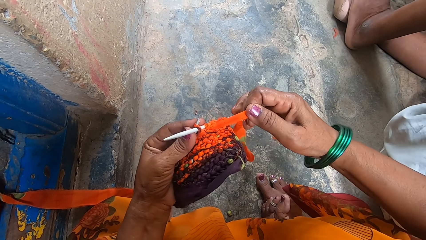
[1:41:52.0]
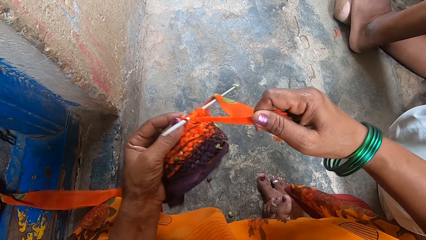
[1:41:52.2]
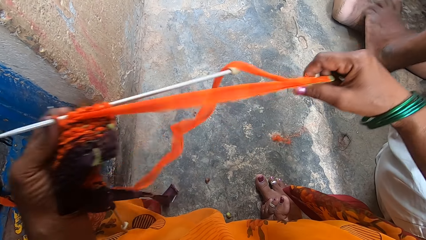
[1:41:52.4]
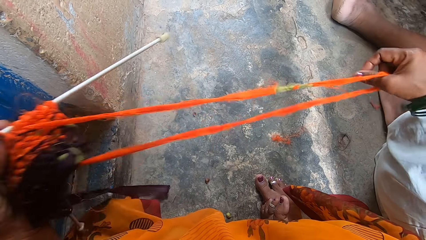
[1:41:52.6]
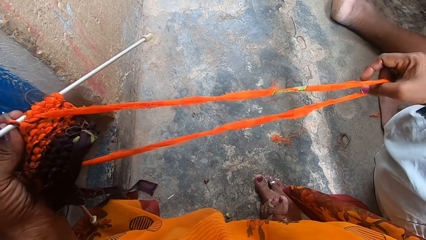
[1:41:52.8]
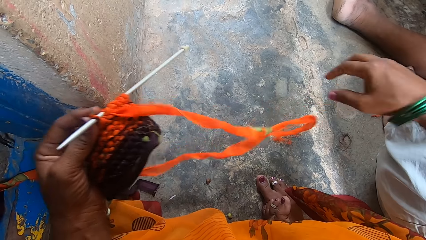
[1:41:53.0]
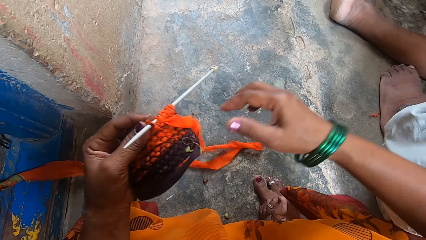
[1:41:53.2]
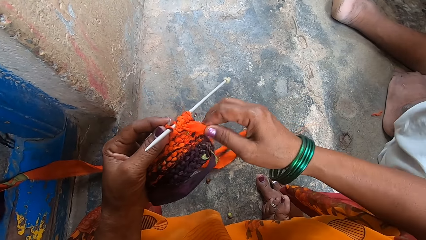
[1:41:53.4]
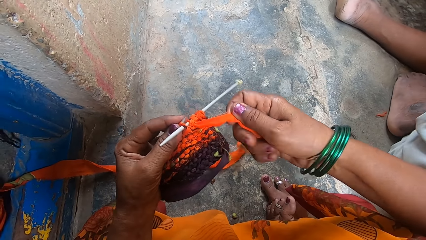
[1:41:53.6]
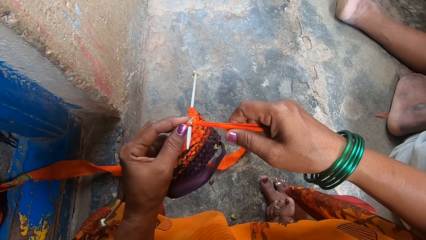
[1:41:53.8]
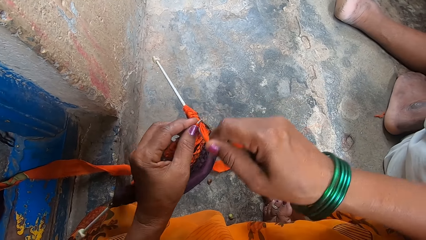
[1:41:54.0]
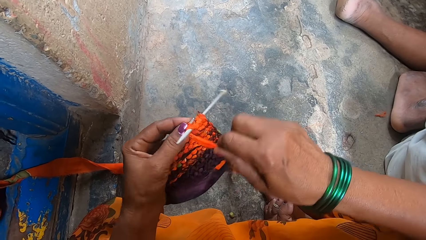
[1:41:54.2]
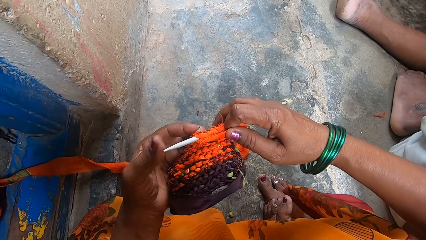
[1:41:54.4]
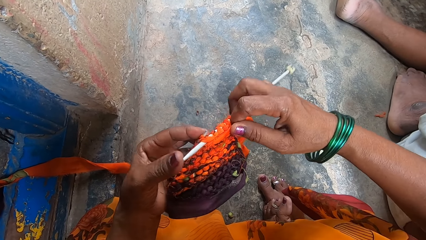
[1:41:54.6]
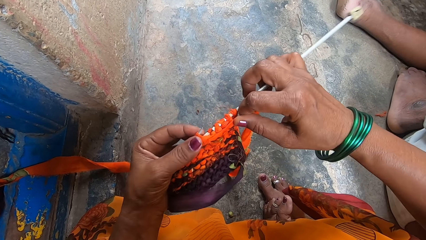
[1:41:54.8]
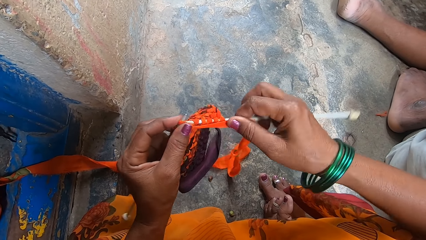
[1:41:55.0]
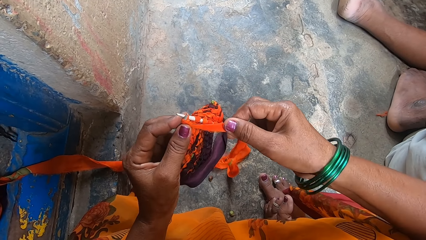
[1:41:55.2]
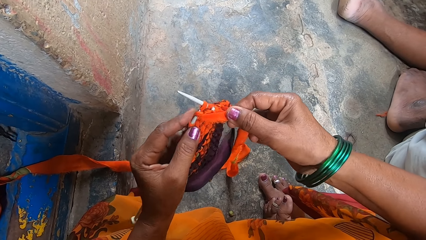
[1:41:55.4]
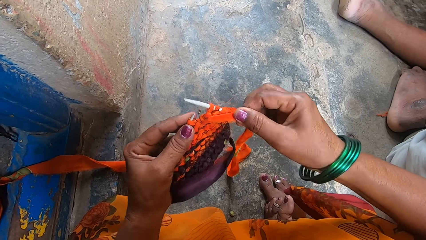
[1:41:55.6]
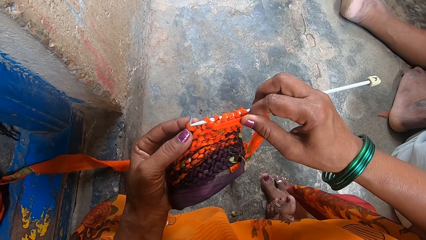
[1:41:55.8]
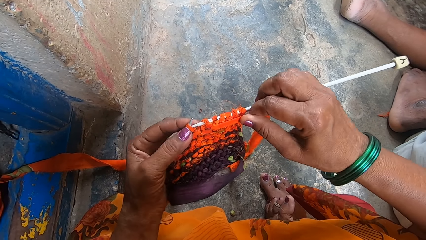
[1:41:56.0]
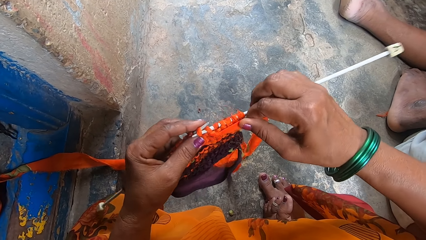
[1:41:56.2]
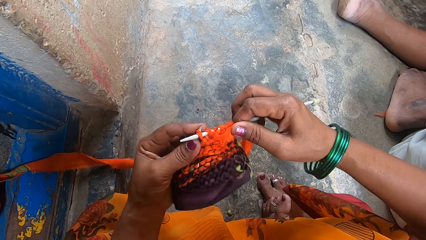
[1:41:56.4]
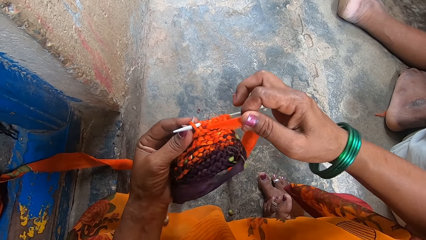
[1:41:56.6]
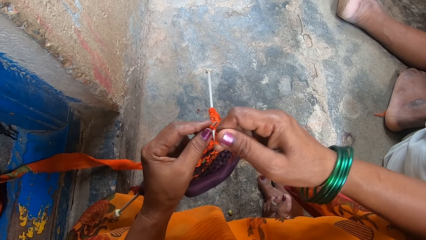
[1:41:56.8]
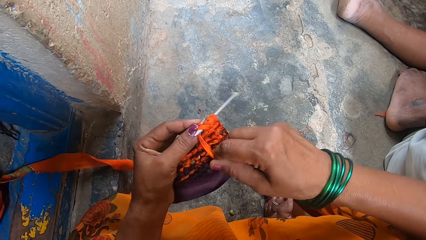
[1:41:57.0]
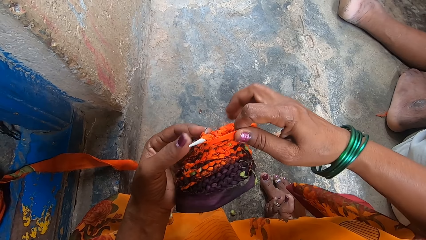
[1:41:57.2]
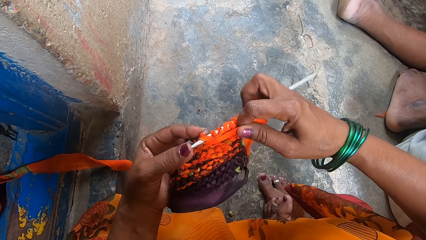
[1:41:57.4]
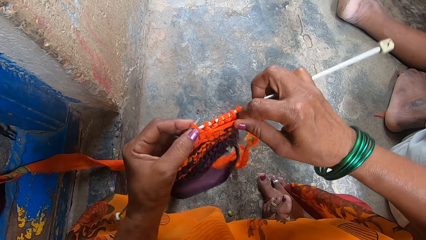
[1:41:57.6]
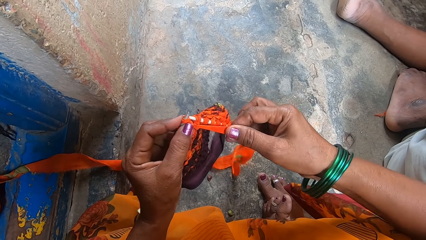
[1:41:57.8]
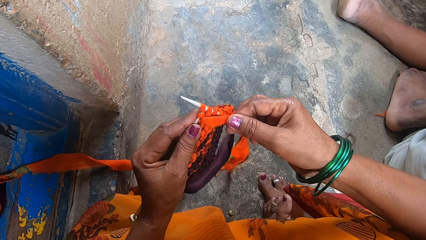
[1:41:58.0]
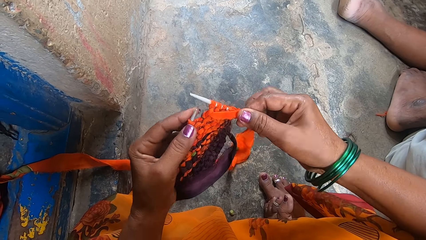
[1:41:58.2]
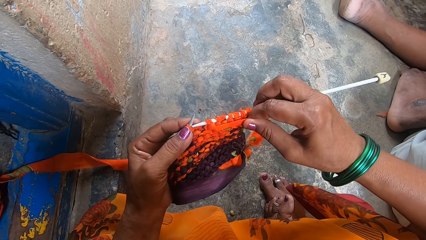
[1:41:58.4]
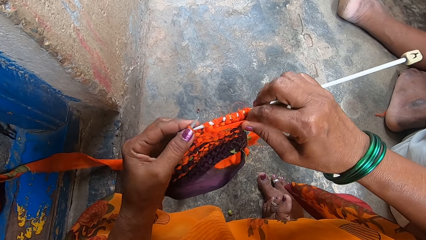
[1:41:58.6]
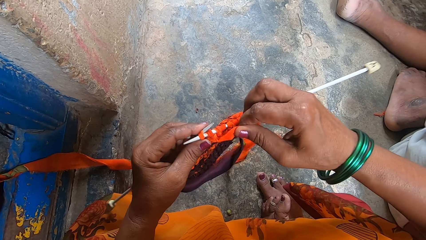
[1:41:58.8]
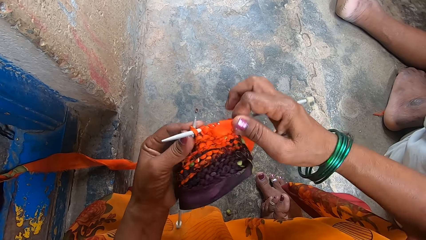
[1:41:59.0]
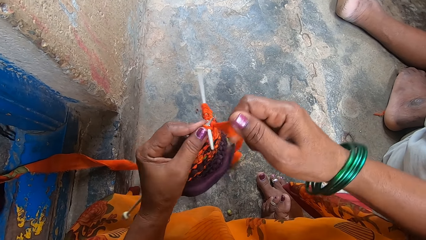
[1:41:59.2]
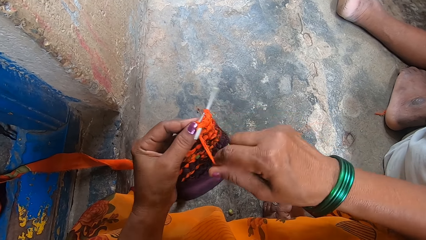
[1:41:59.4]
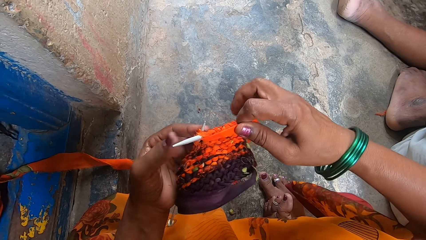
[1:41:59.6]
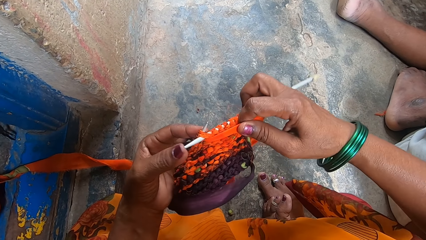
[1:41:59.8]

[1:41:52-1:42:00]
The camera wearer pulls out more fabrics. They knit the fabrics with the knitting needles.

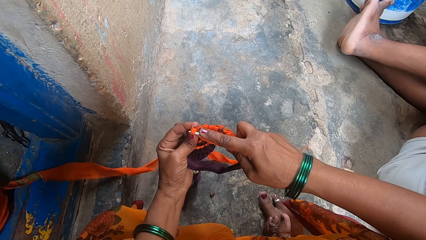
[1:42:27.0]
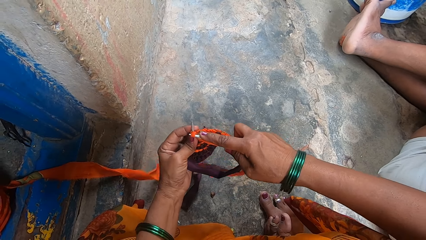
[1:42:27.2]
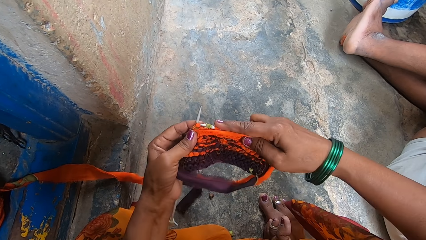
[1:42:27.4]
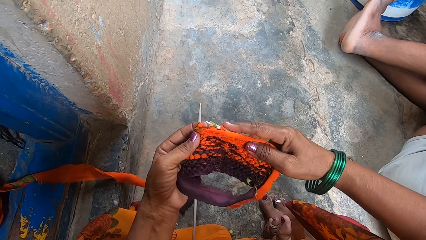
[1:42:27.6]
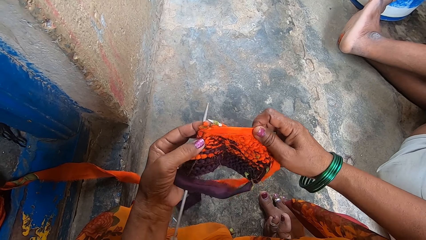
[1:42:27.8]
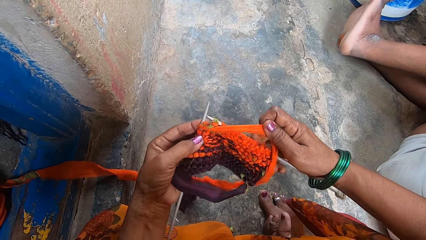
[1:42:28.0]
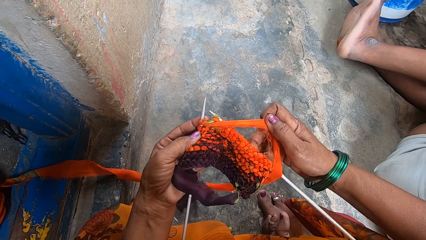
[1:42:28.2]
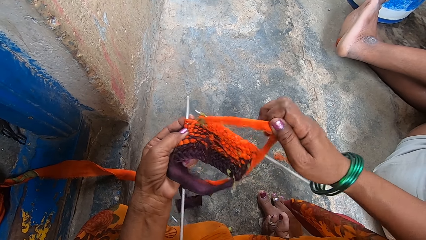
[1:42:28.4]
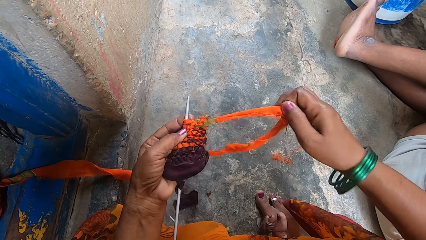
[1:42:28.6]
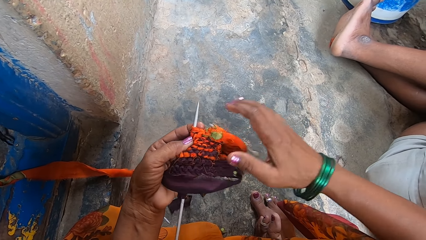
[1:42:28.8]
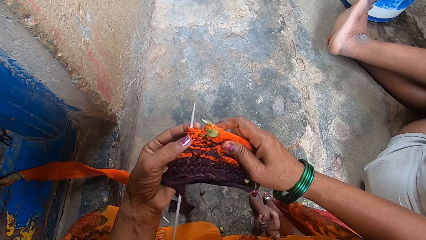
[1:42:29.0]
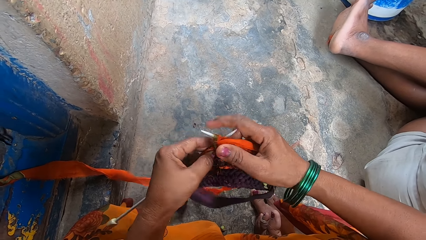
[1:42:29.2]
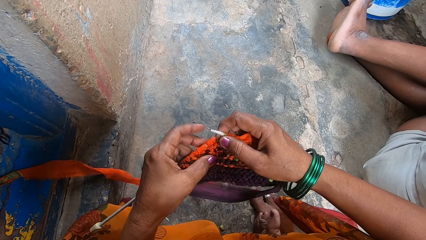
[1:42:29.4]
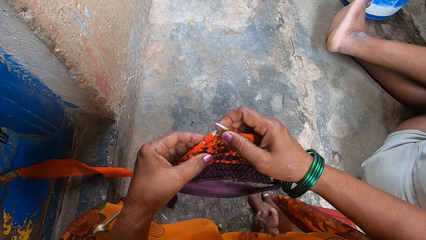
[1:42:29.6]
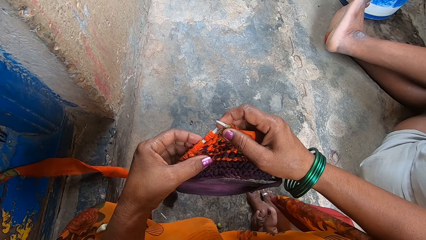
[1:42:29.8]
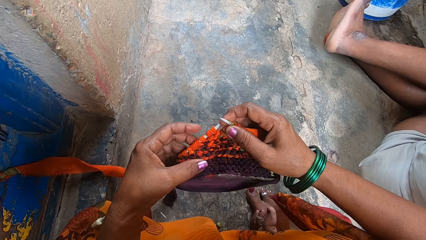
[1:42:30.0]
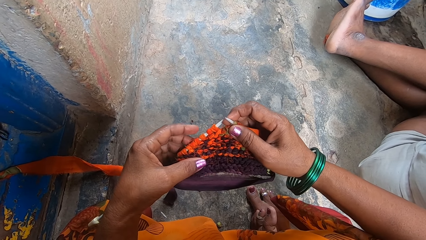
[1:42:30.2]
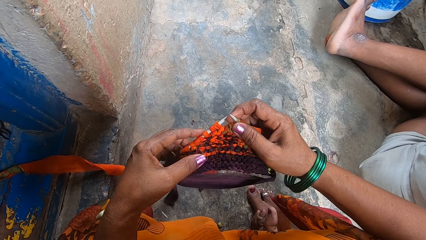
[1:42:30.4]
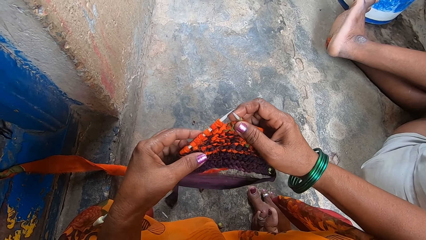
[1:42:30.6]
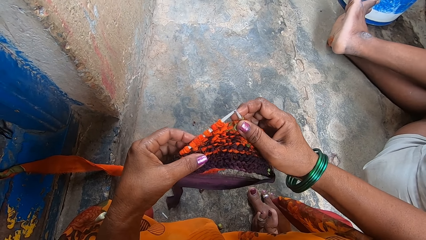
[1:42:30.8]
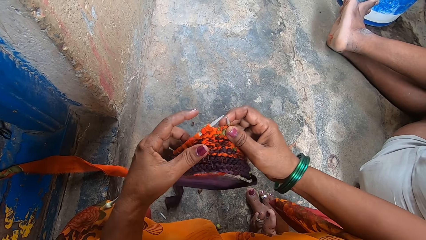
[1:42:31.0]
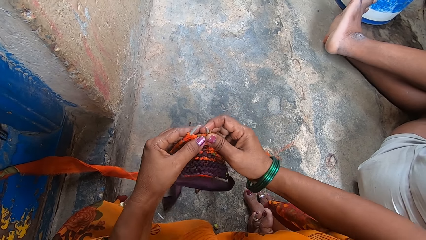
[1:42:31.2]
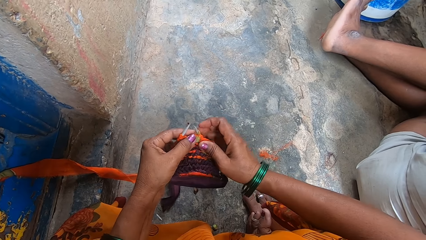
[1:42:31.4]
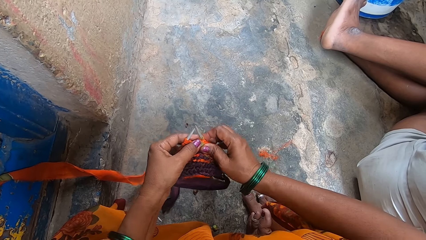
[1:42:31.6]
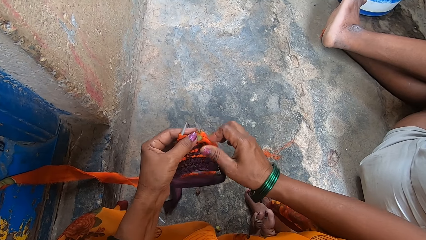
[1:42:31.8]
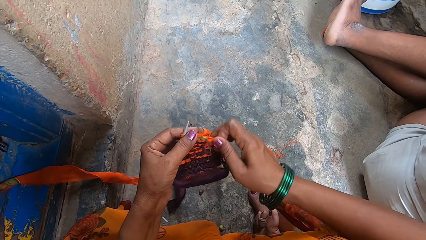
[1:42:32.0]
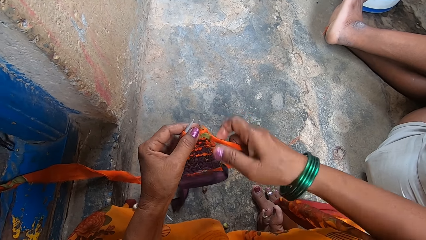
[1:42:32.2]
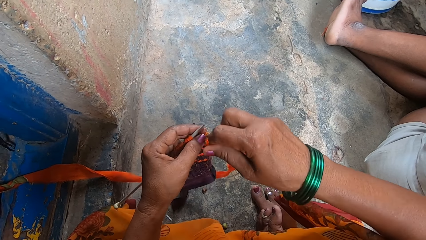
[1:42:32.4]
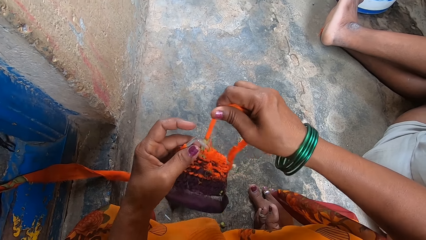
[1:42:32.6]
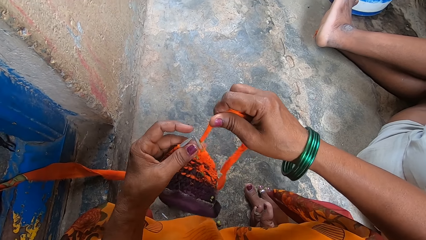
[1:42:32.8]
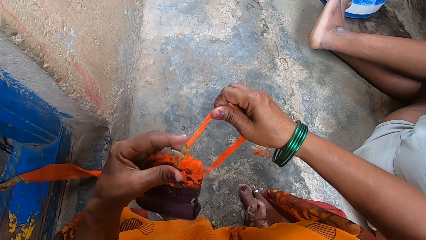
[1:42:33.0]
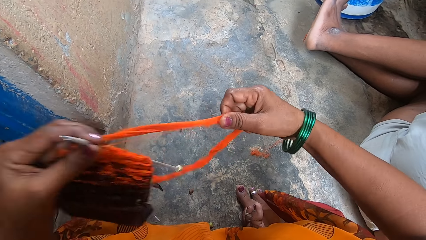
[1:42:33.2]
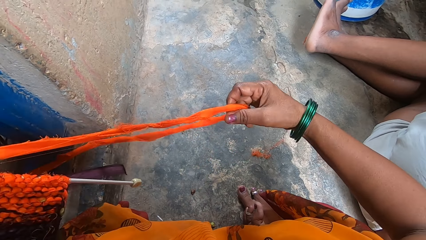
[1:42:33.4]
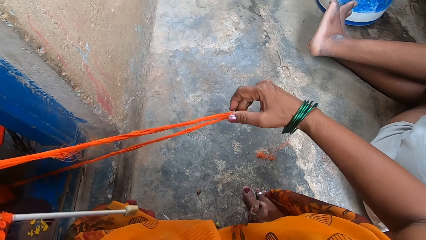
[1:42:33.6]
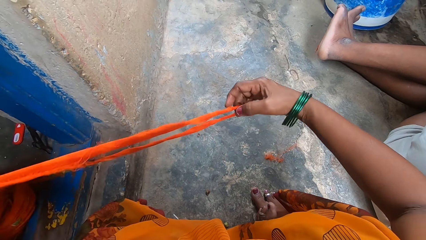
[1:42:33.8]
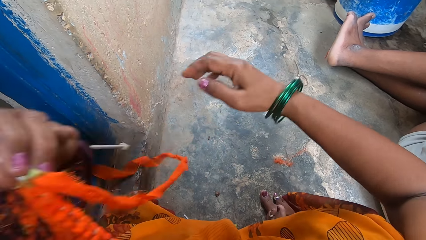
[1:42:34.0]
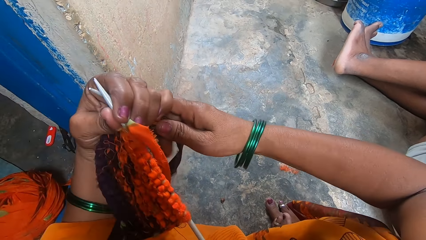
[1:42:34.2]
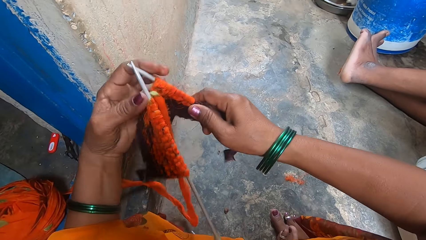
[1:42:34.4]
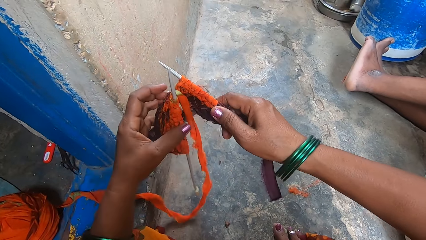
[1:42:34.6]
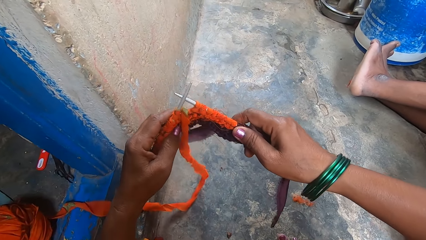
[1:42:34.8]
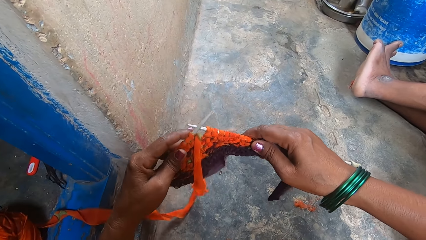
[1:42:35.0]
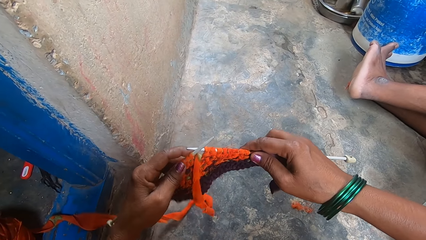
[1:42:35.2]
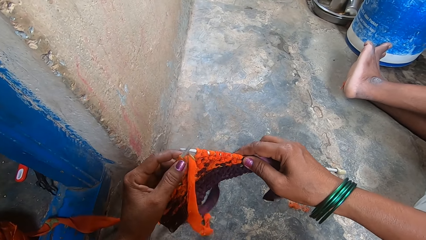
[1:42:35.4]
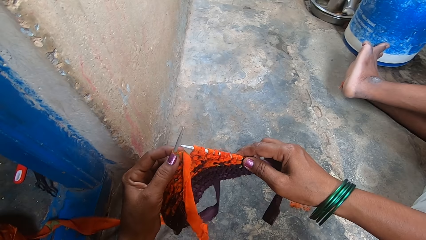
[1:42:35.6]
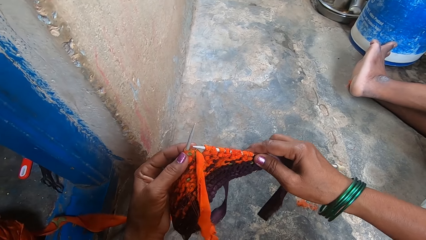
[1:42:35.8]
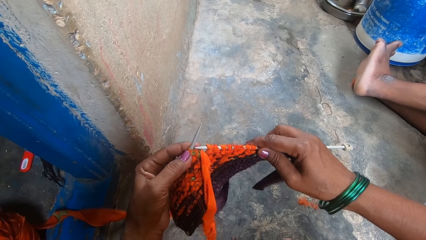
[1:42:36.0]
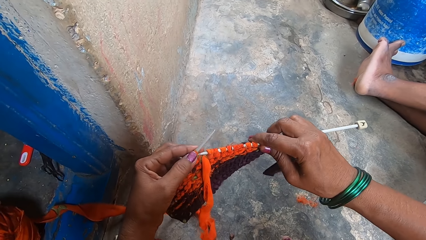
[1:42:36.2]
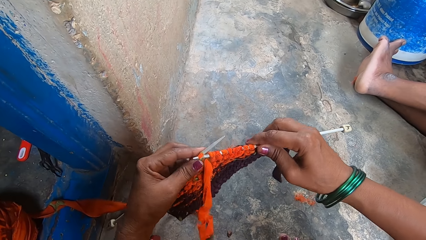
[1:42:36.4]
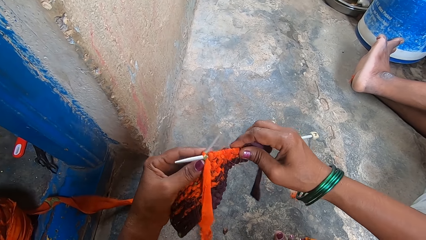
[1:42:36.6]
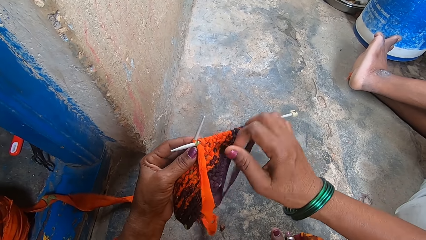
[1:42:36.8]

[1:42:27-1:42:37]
The camera wearer stops knitting. They pull out more fabrics. They straighten a piece of cloth.
